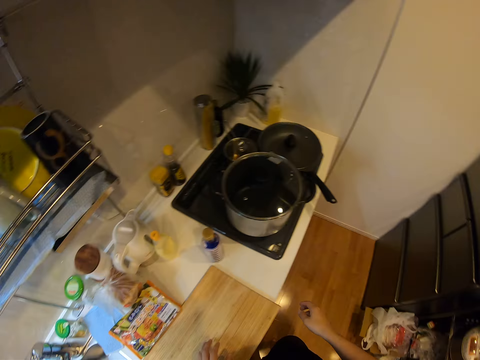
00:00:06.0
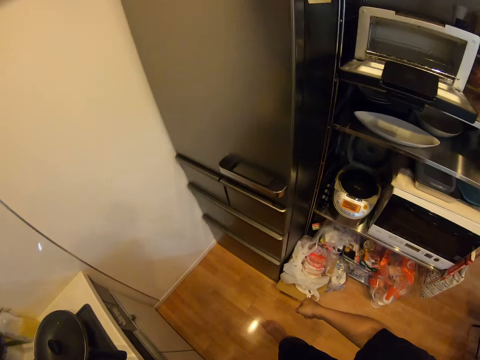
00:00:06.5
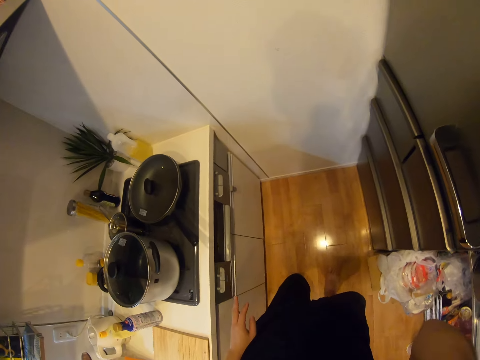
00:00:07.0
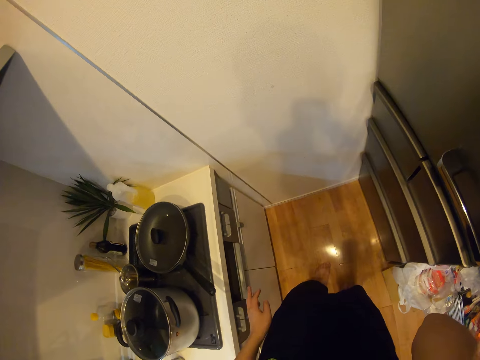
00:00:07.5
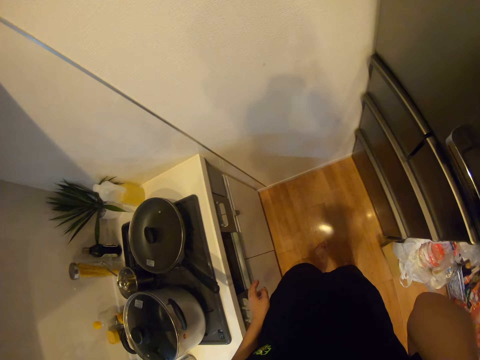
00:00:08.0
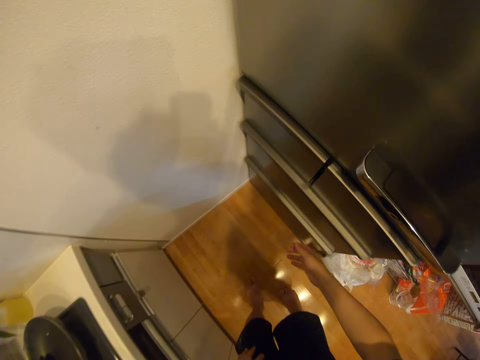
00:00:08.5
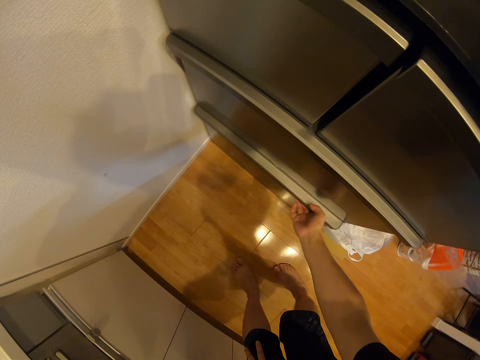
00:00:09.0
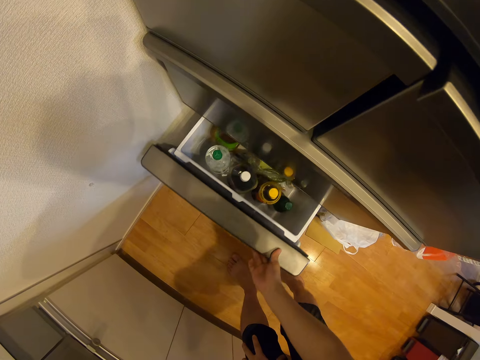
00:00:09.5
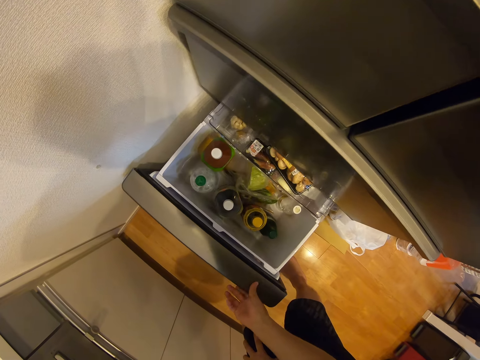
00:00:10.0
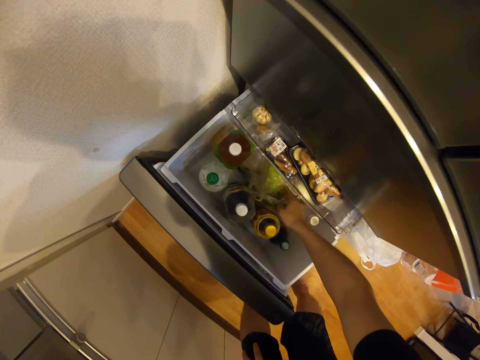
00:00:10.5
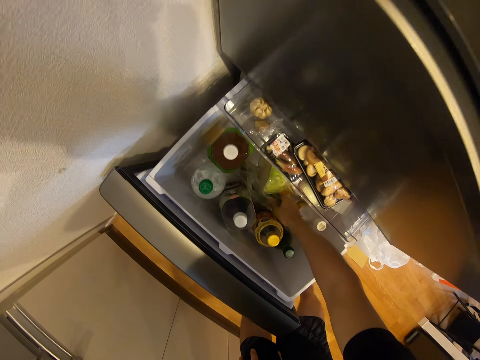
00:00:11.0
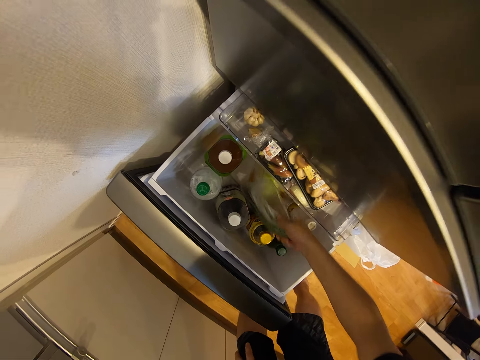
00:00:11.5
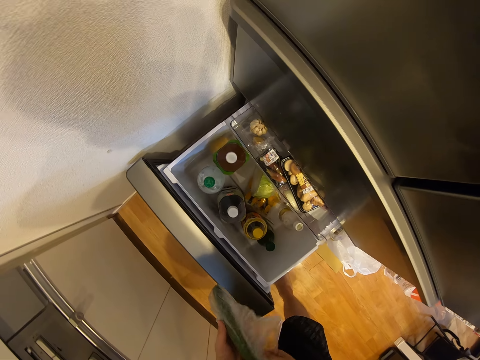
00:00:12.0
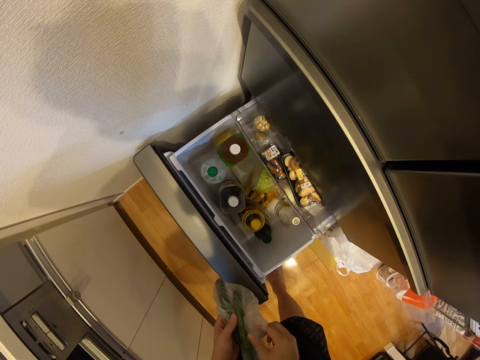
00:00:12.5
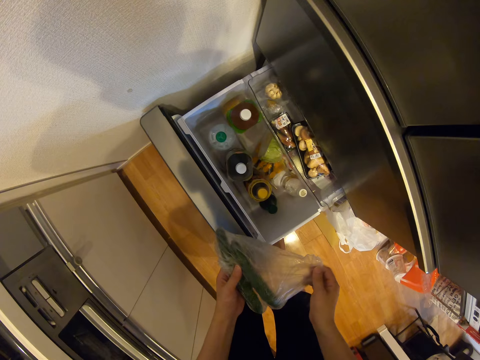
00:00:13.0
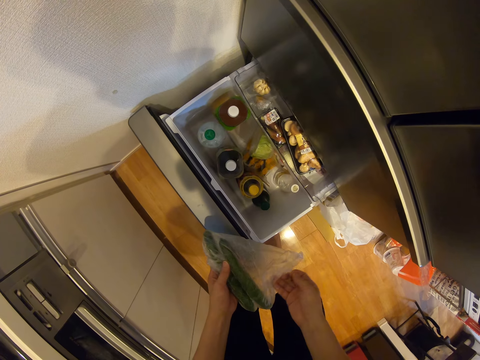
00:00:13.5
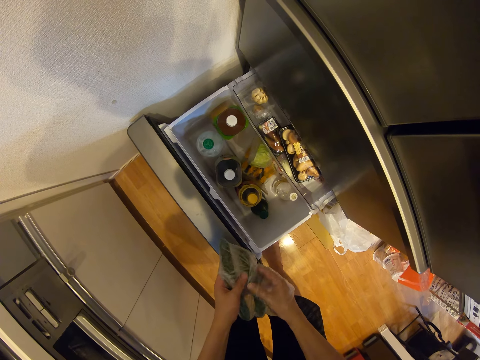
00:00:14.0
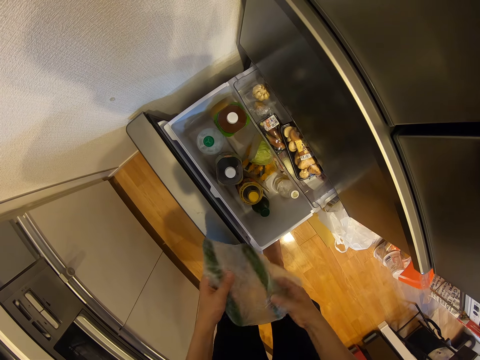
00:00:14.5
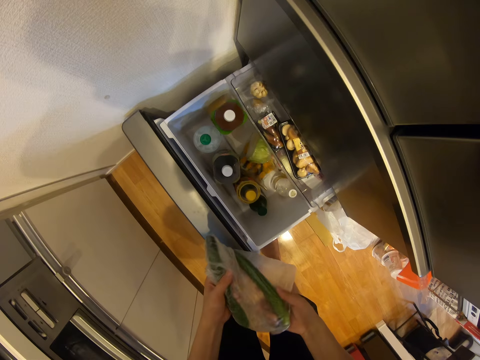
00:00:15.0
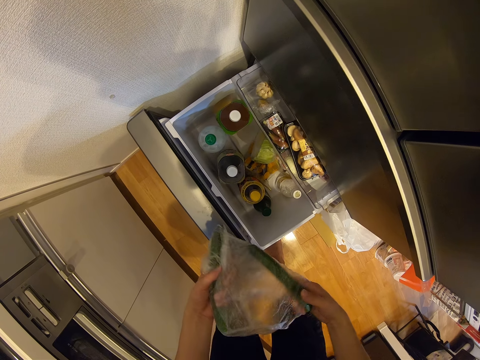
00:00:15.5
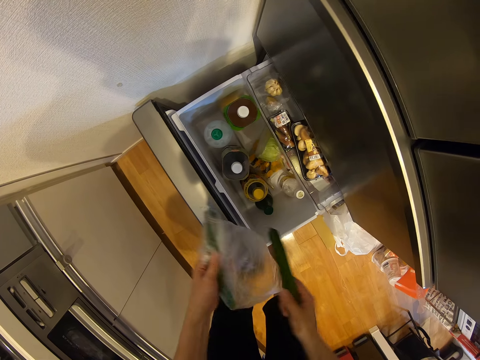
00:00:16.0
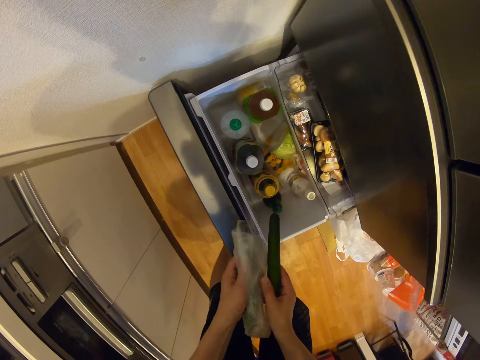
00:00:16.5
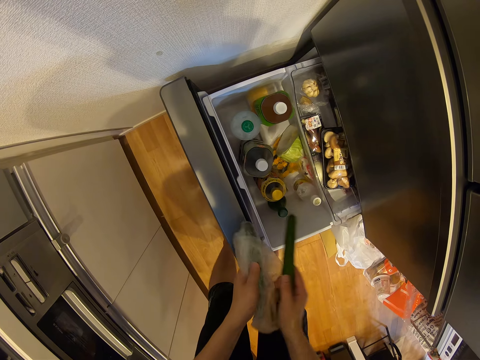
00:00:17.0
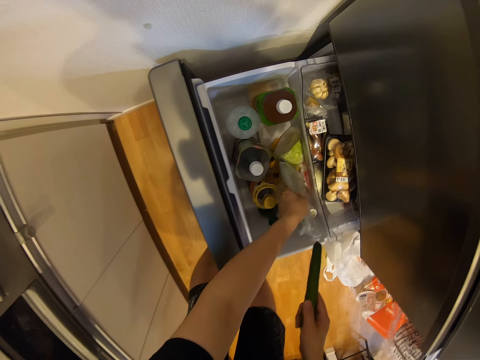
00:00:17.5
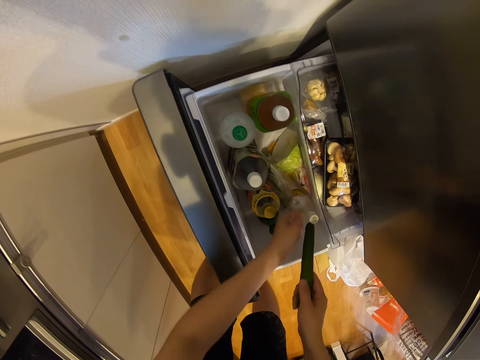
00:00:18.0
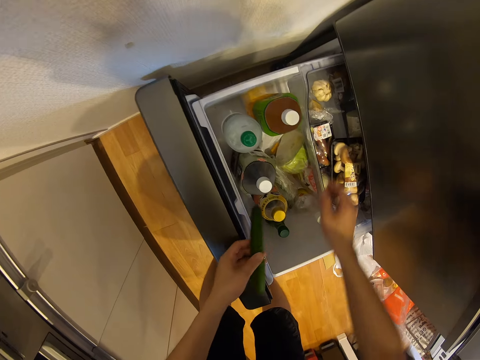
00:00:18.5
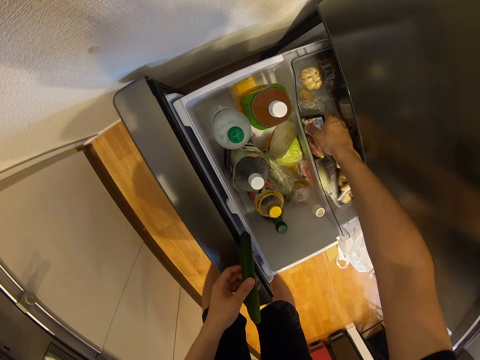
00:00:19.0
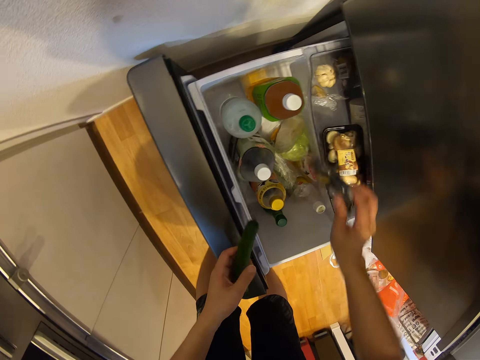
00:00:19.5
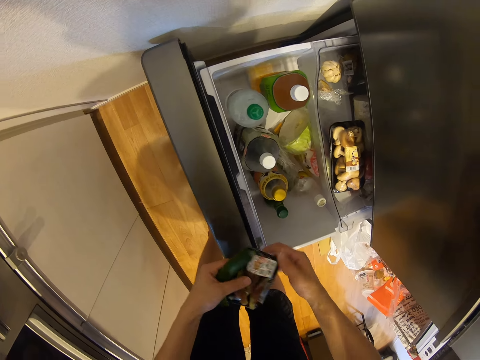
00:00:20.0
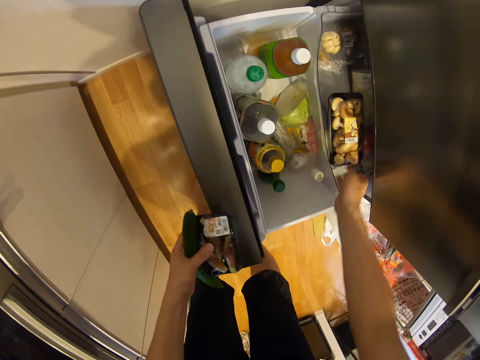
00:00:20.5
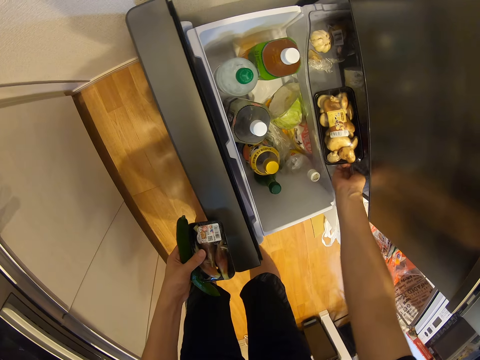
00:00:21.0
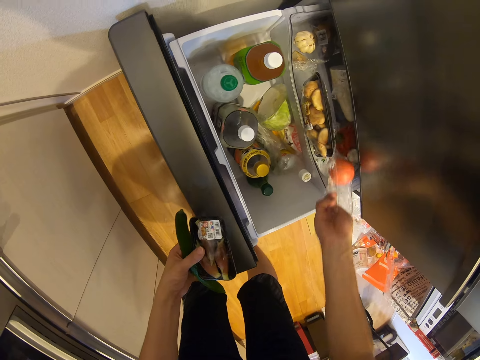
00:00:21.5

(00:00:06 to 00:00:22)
The camera wearer turns to the other side. They raise their hand. They pull out a compartment or drawer of a fridge in the kitchen with their right hand. They pick up a nylon or plastic bag in the fridge with their right hand and hold the plastic bag with the other hand. They take out a cucumber or zucchini from the plastic bag. They wrap the cucumber. They drop the nylon in the fridge. They put the cucumber inside the drawer. They hold the cucumber with the other hand. They pick up a nylon in the fridge with their right hand. They hold the plastic bag with the other hand. They switch the nylon to their left hand.

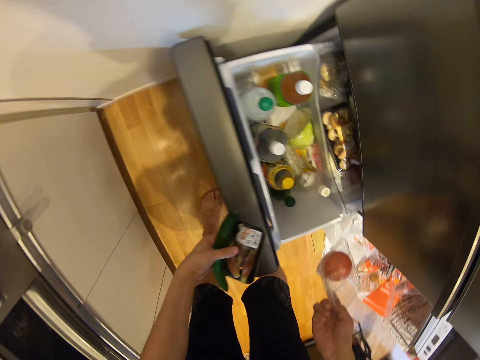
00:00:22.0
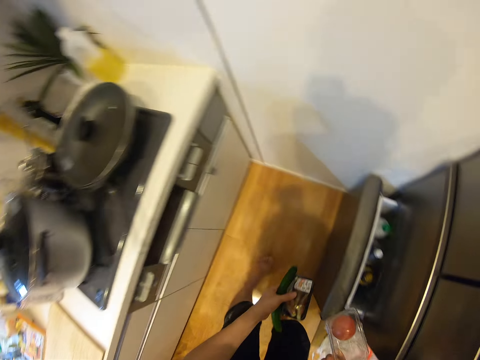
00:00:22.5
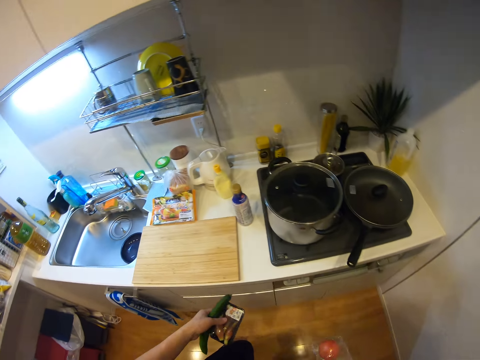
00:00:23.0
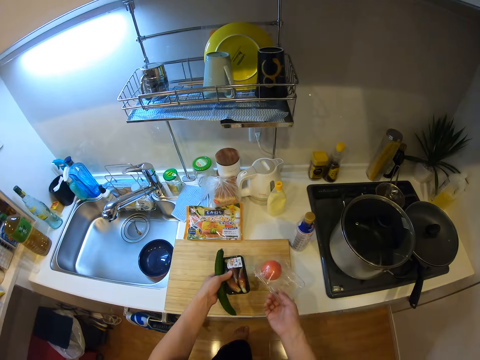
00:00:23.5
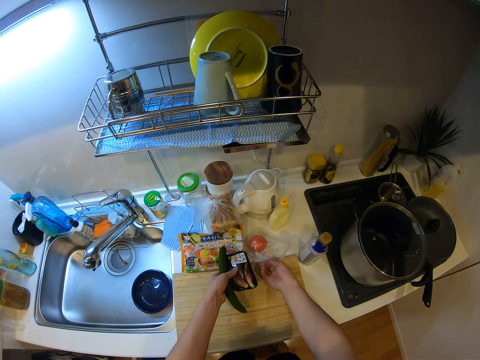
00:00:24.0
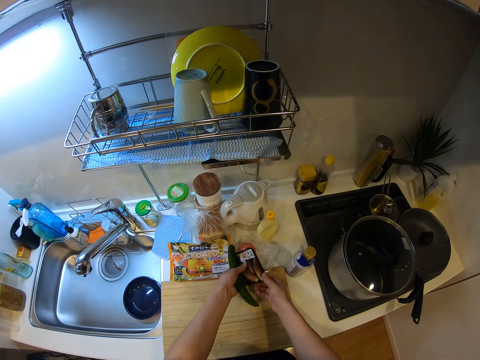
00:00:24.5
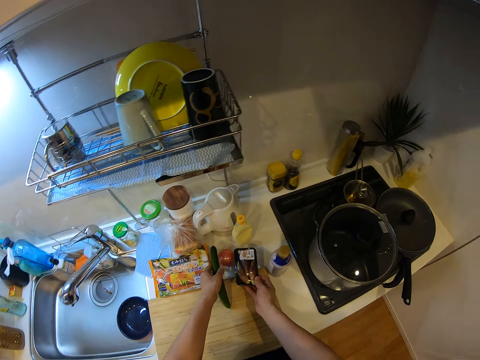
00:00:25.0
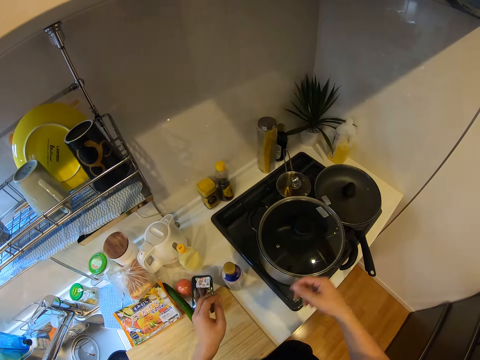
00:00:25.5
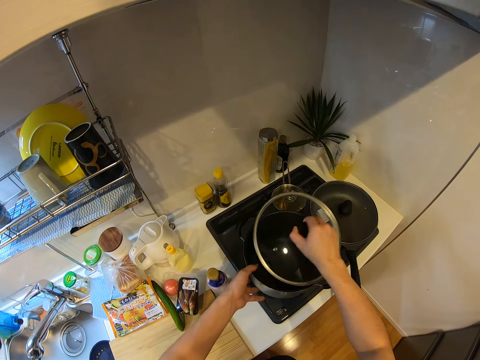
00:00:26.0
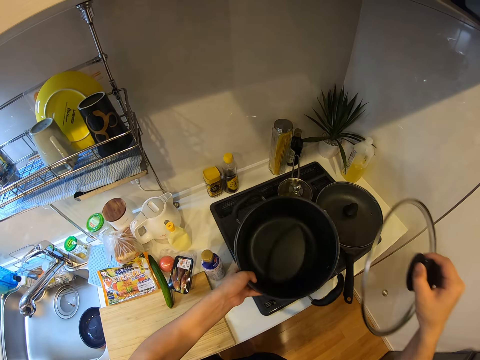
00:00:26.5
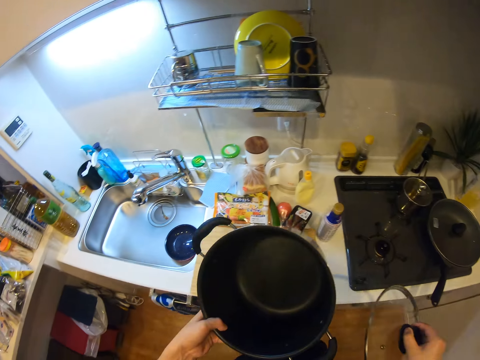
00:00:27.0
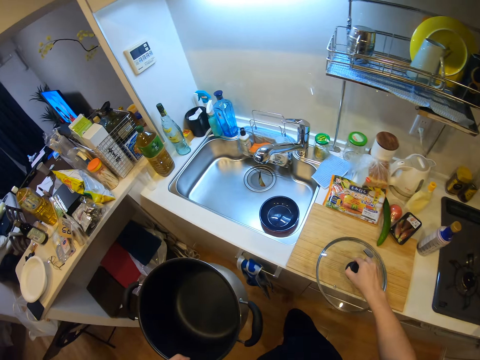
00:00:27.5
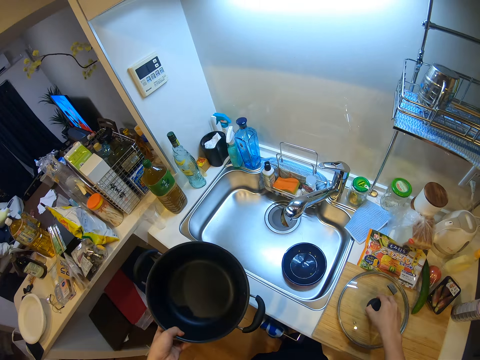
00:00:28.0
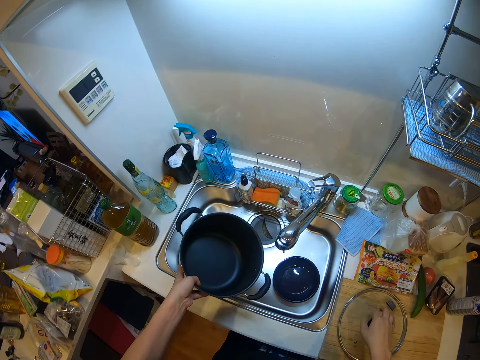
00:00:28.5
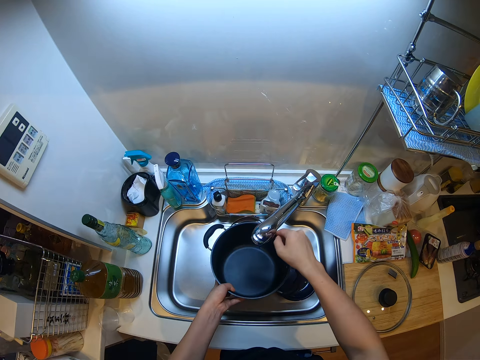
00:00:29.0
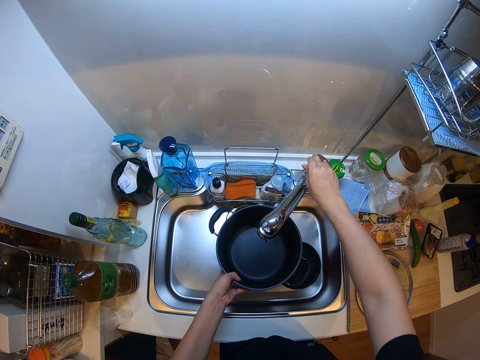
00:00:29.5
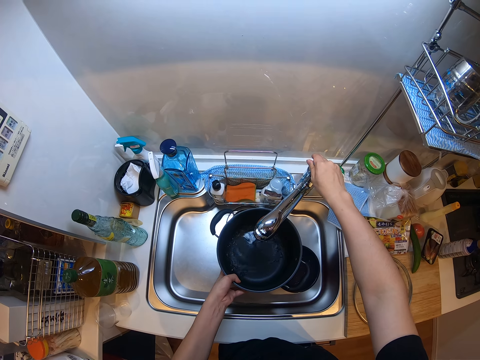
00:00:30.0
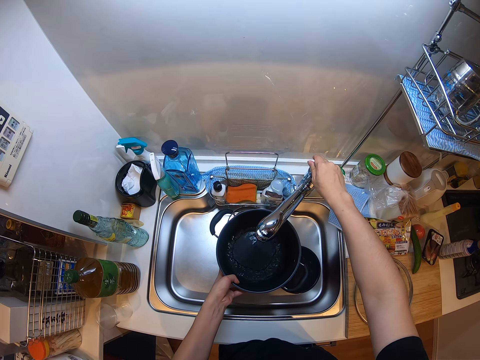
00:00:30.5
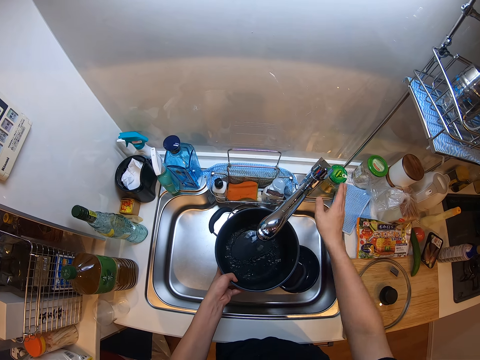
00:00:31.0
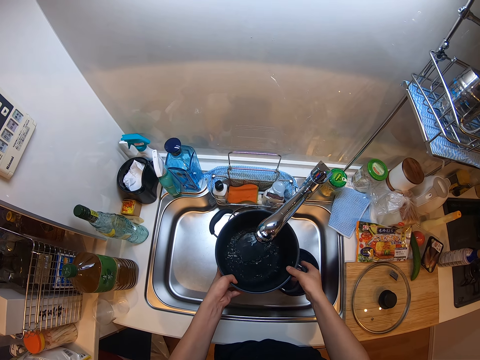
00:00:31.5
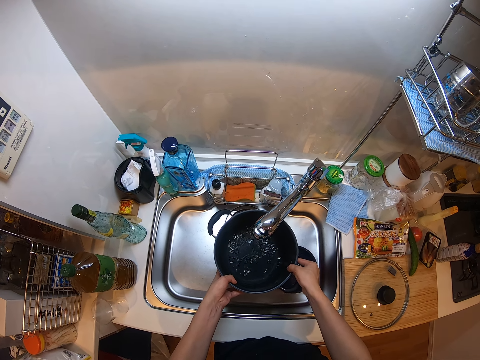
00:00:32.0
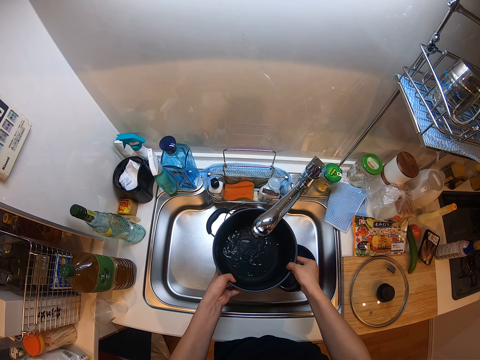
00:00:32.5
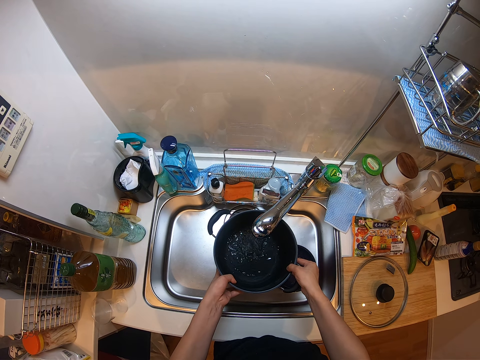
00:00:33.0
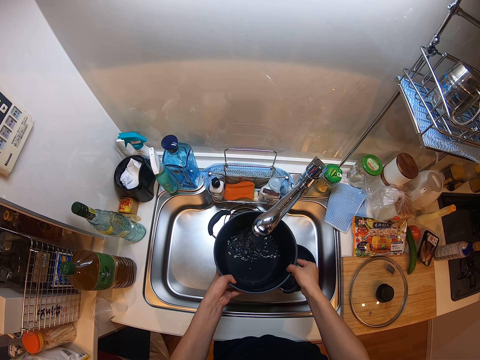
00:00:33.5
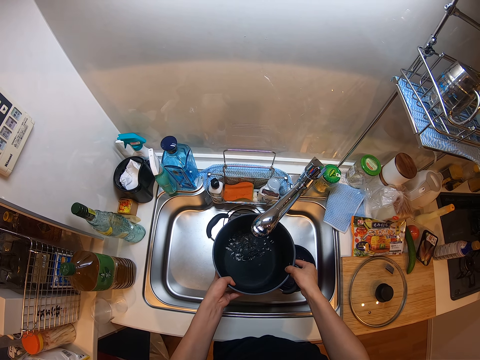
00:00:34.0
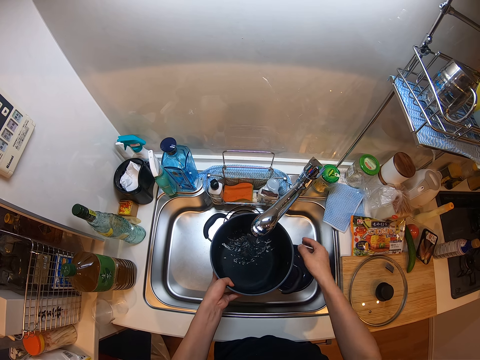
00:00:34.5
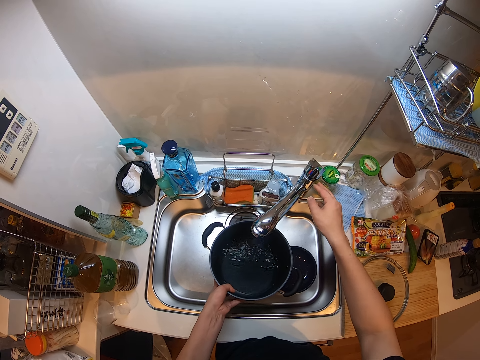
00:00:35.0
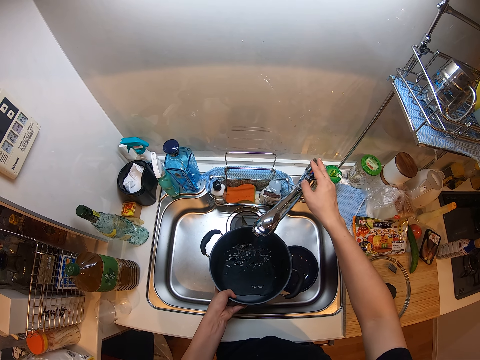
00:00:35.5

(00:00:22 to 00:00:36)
The camera wearer picks up a carton of eggs or plastic container from the fridge with her right hand. She shuts the compartment of the fridge. She drops the carton of eggs on the cabinet. She puts the plastic bag on top of the plastic container. She drops the zucchini on the cabinet. She opens a lid of a pot on a gas cooker with her right hand. She holds the cooking pot. She picks up the pot on the gas cooker with her left hand. She drops the lid on the chopping board on the cabinet. She moves the tap. She holds the pot under the tap. She opens the tap on a sink. She fetches water into the cooking pot. She holds the cooking pot with both hands.
